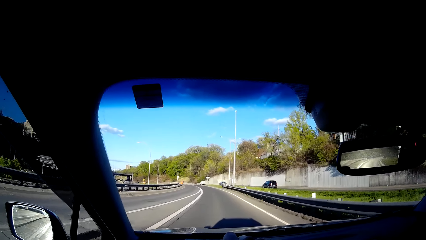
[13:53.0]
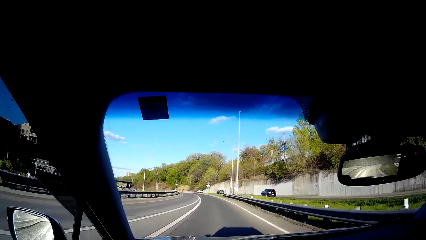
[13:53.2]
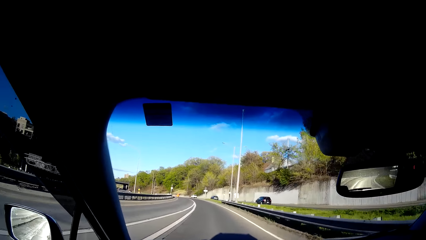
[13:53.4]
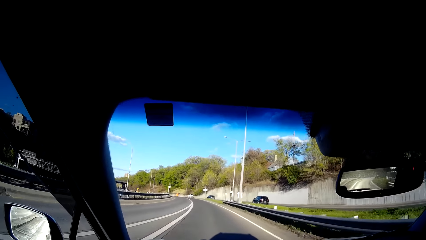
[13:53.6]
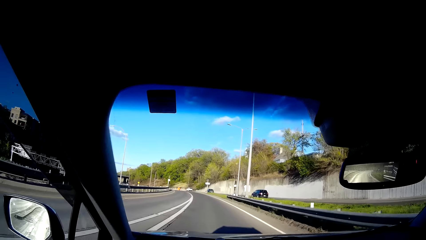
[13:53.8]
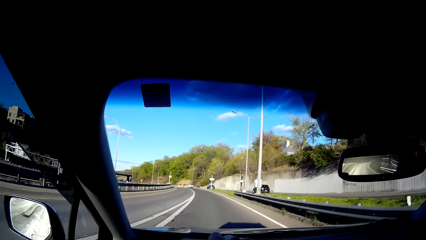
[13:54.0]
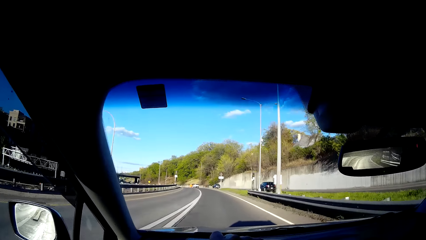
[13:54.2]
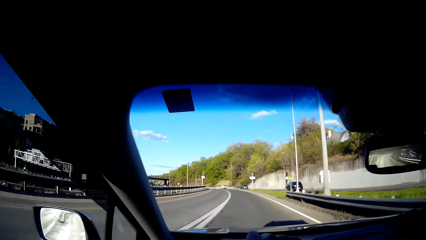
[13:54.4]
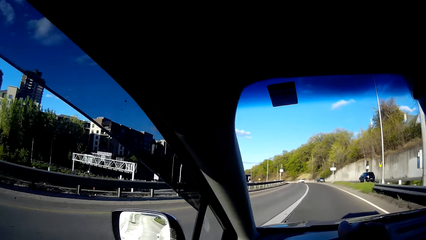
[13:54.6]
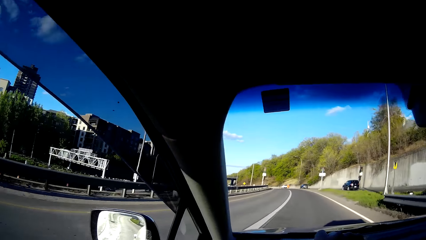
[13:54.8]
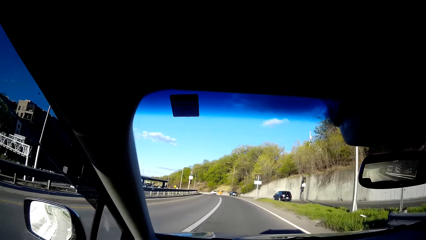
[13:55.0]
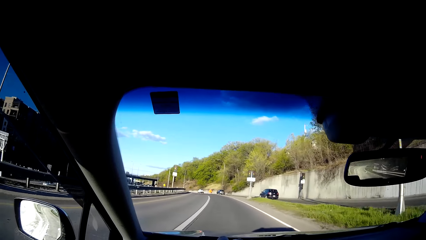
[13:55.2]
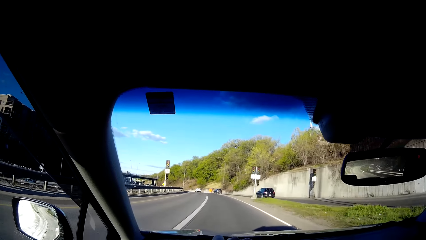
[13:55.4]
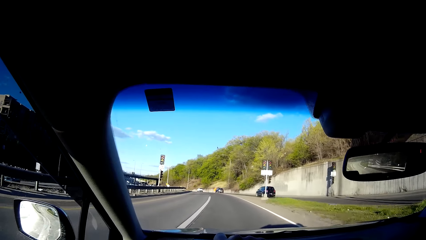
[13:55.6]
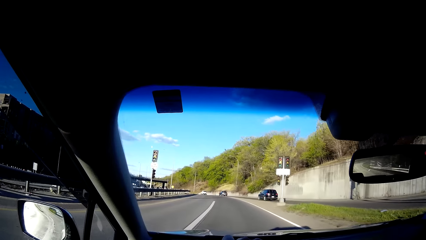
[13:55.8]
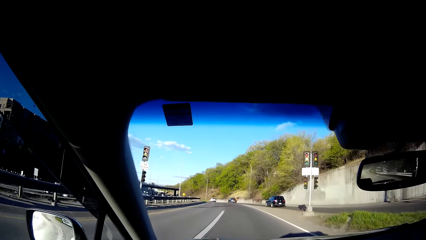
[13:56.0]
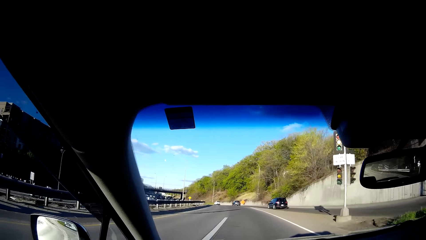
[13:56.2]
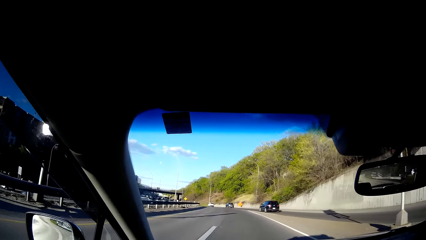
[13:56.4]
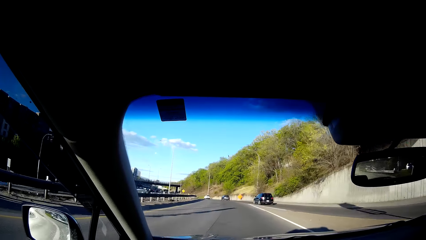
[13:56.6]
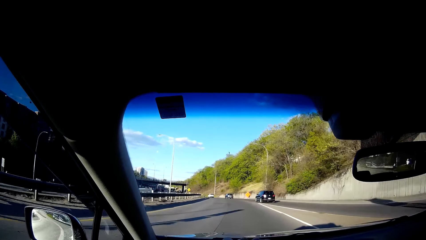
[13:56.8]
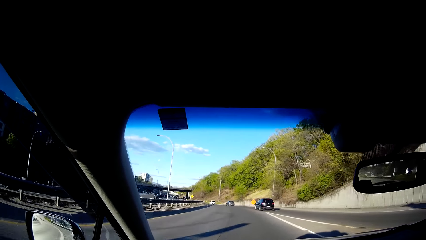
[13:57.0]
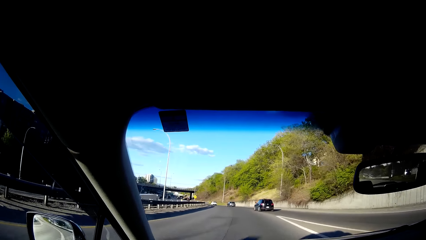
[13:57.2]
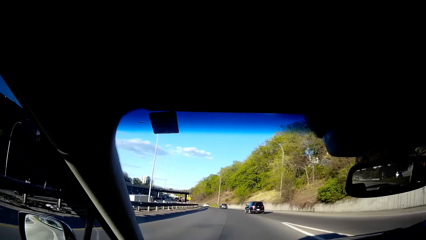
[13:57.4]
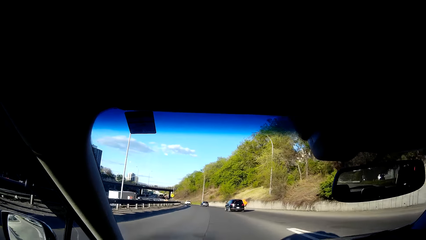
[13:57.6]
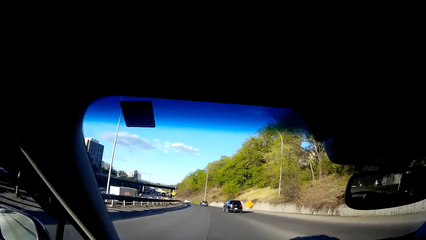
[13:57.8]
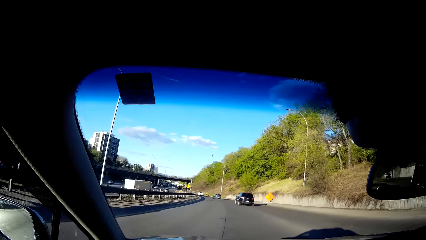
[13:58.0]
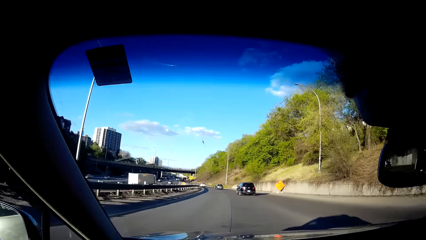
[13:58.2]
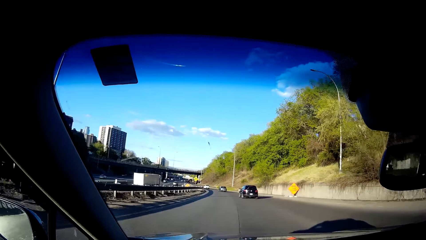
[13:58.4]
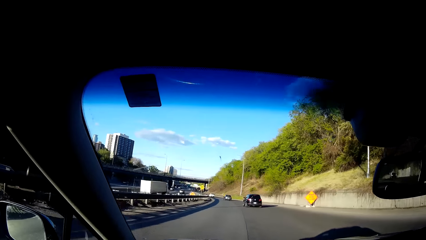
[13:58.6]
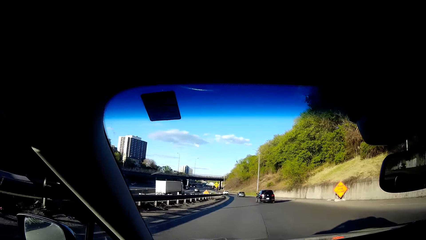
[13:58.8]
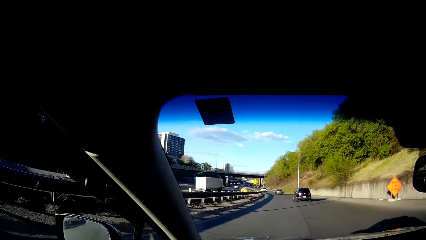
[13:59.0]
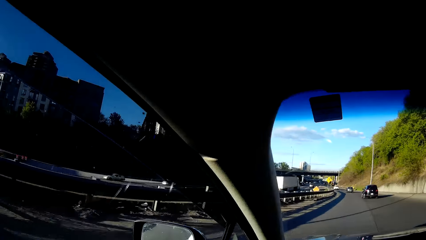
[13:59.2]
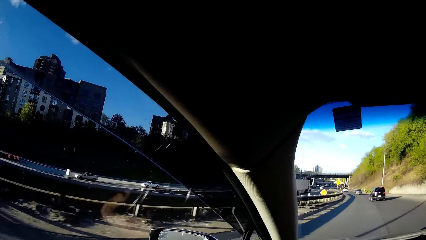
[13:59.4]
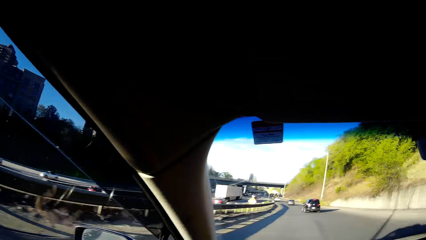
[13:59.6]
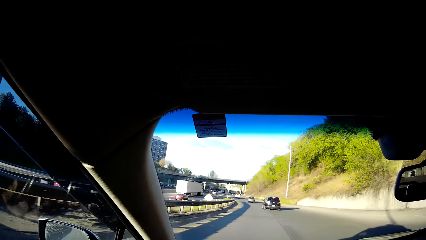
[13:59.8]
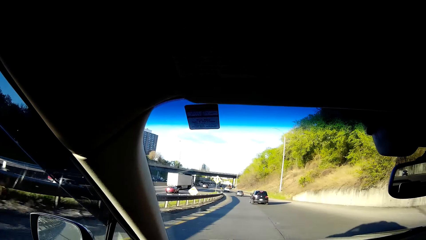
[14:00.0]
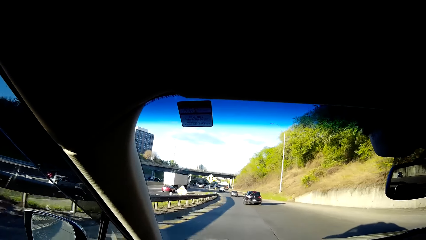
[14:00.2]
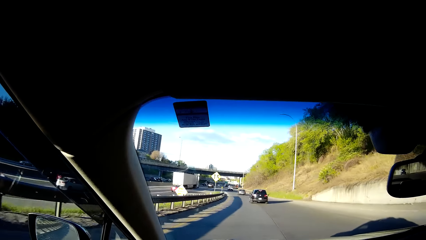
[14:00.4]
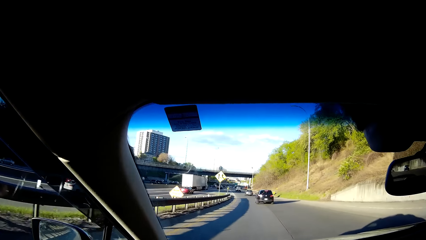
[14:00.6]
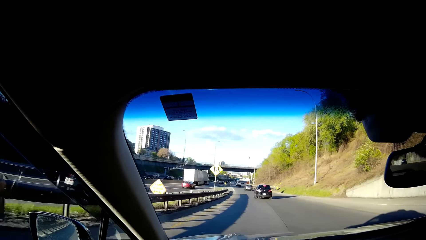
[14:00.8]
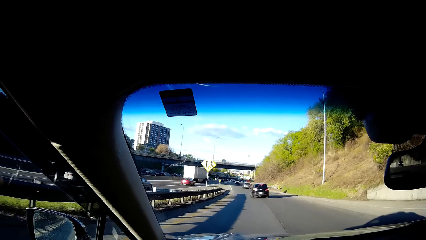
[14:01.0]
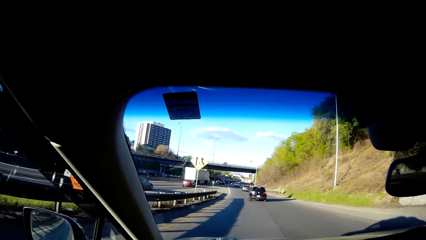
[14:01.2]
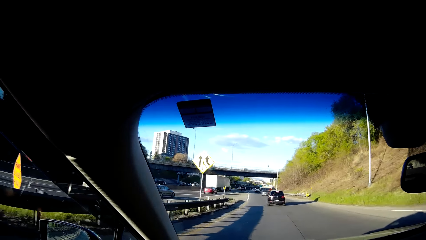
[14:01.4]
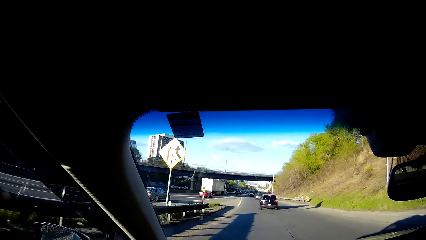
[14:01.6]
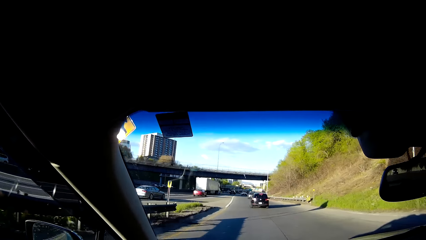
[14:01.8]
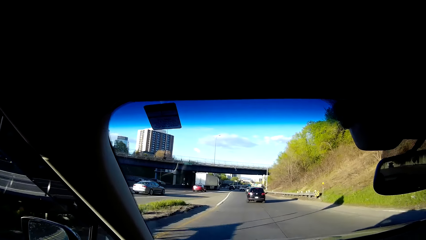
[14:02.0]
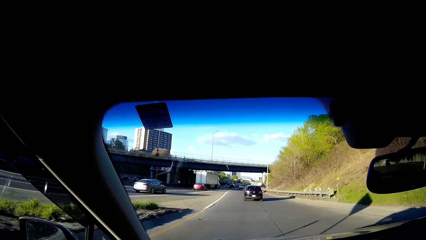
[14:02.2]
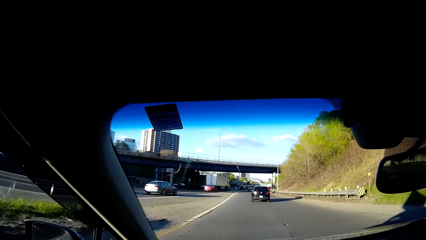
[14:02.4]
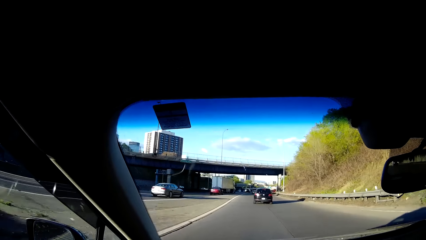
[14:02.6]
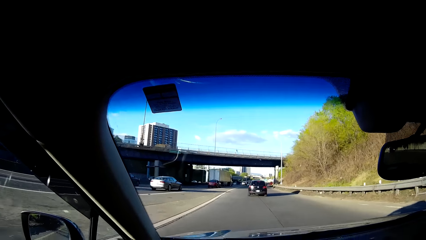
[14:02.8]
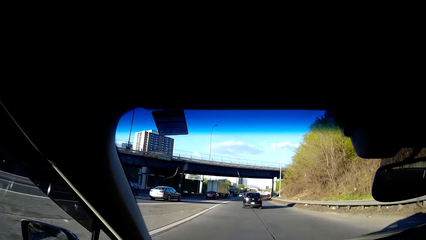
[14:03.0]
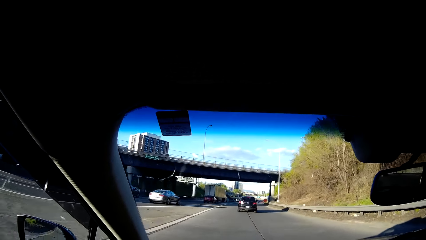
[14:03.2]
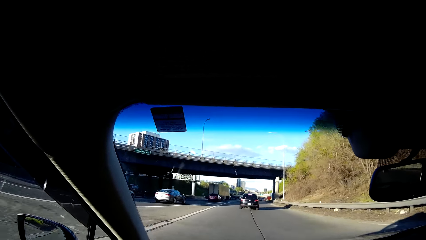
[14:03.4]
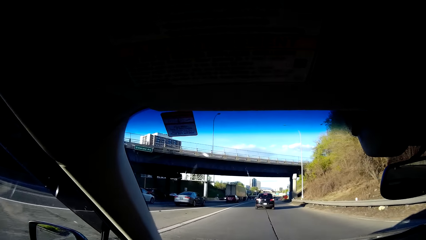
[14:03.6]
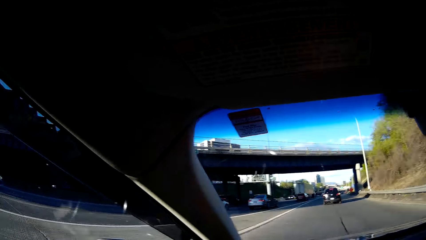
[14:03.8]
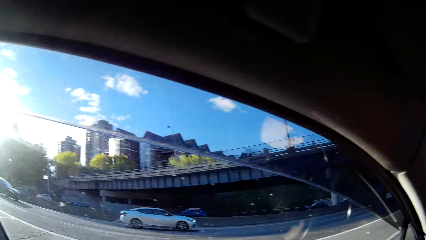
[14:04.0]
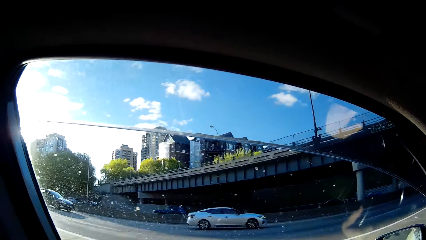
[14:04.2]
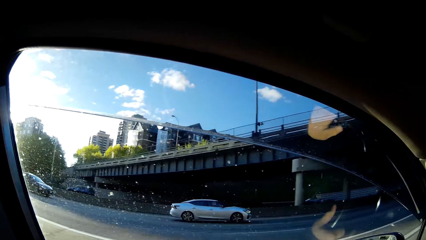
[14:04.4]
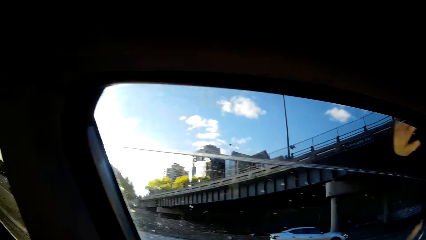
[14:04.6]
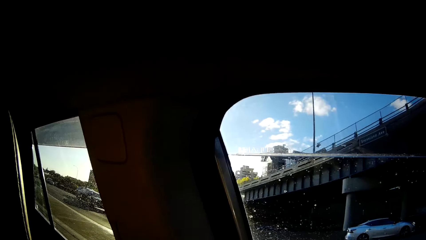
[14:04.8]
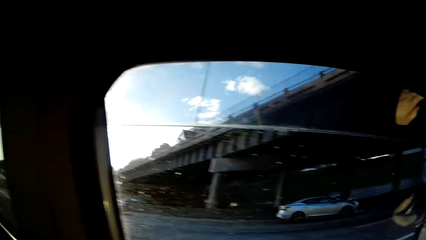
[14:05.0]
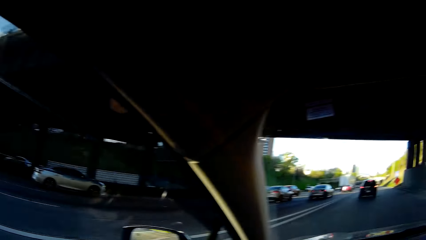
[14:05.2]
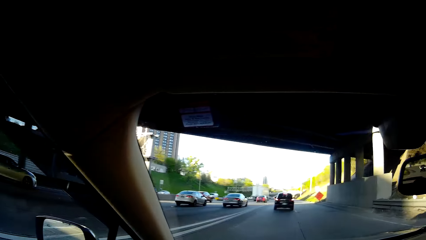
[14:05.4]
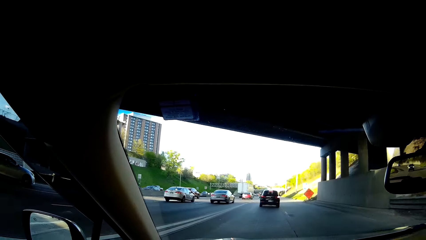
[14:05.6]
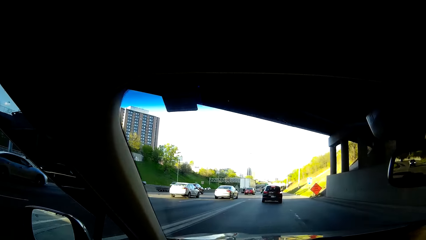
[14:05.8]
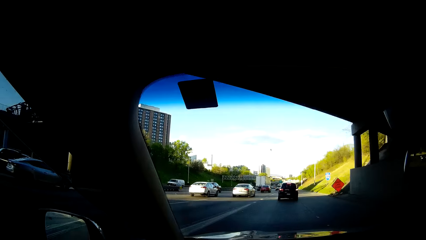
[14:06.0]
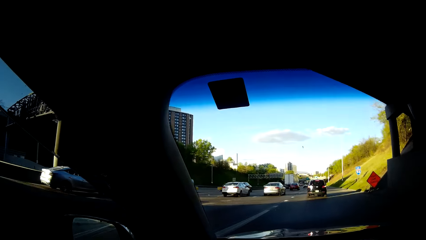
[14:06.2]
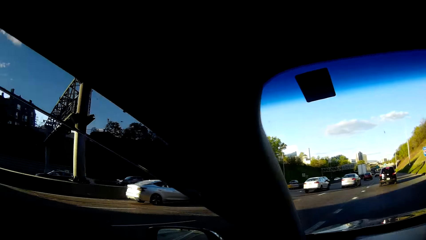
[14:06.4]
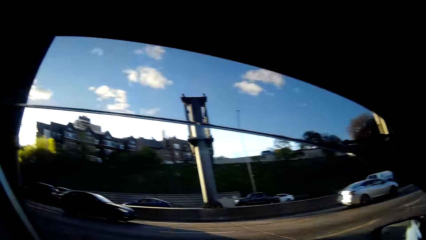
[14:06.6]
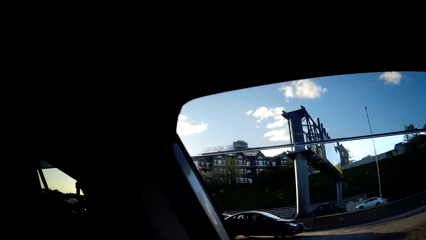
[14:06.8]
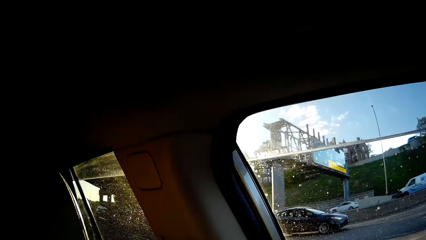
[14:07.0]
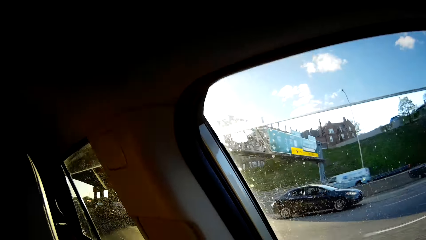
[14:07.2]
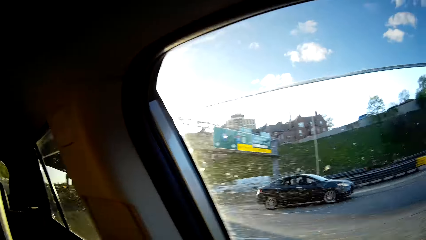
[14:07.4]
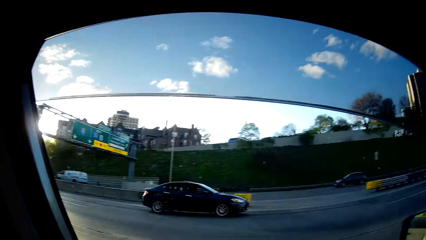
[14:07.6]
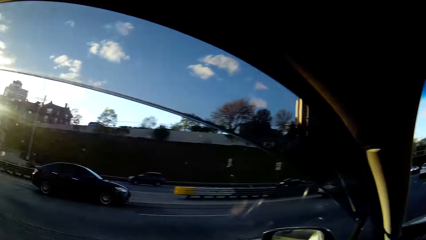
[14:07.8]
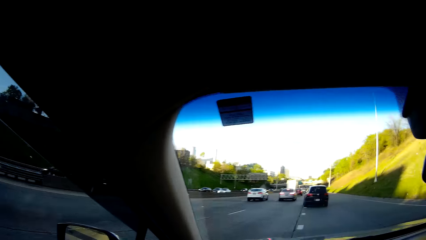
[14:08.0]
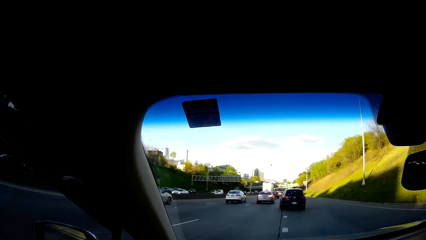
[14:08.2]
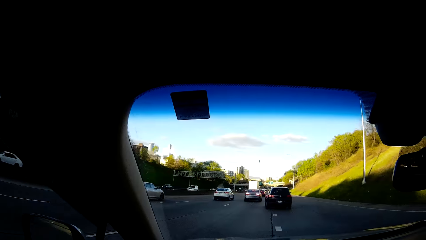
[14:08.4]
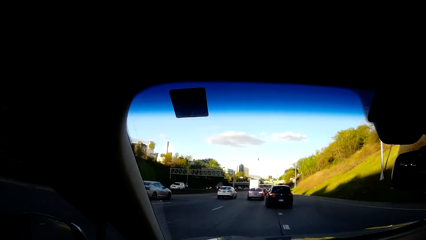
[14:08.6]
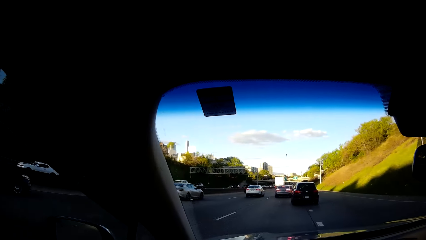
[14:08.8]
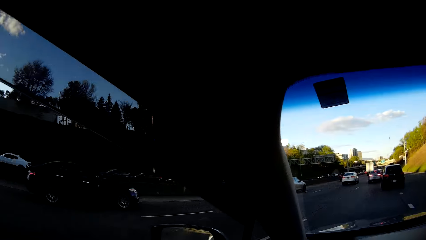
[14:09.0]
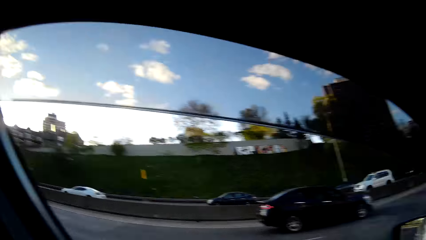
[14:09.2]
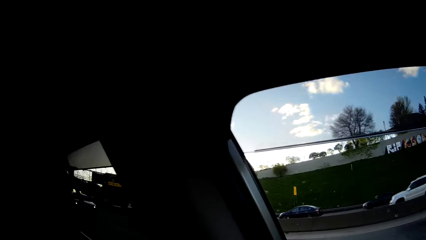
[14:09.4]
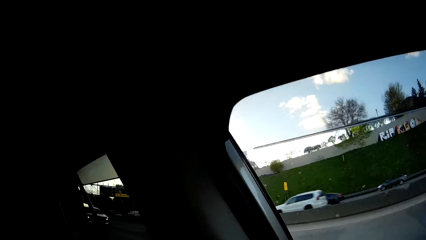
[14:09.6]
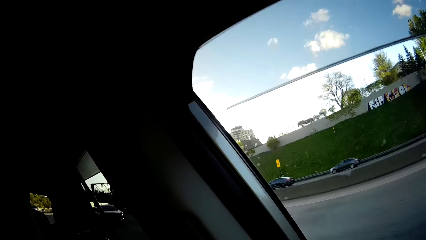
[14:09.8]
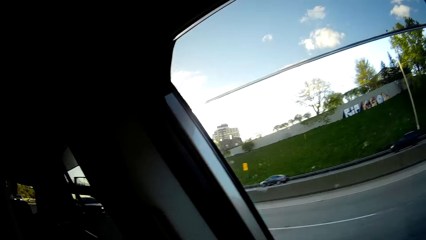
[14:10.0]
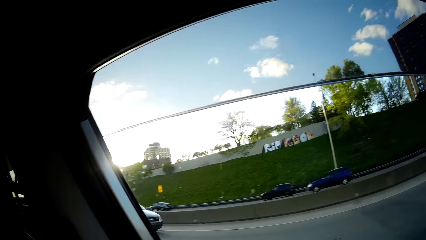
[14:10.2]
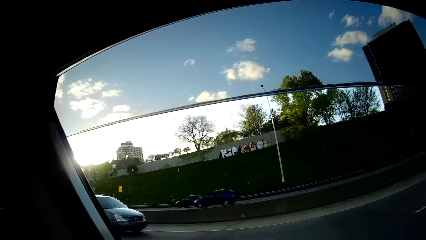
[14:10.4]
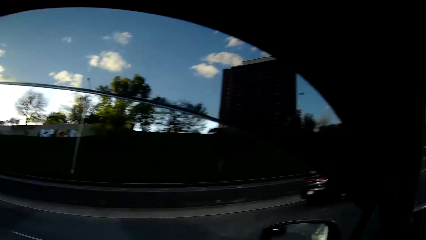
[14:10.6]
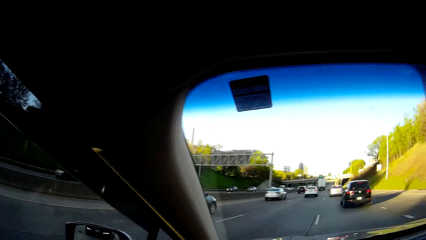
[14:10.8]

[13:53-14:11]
The camera wearer looks around the road and drives a car on the road. They look around the road again and drive the car on the road again. They look to the left of the car window. They look to the left of the car window again. They drive the car on the road. They look to the left of the car window again.
